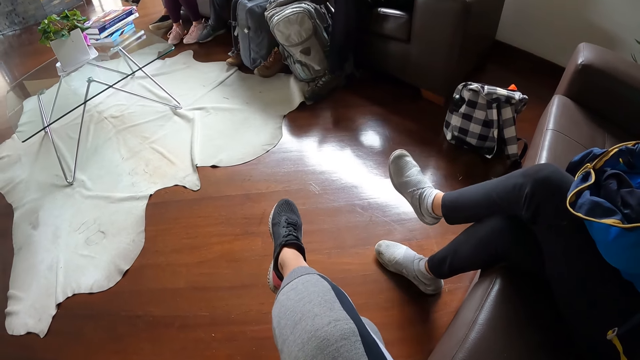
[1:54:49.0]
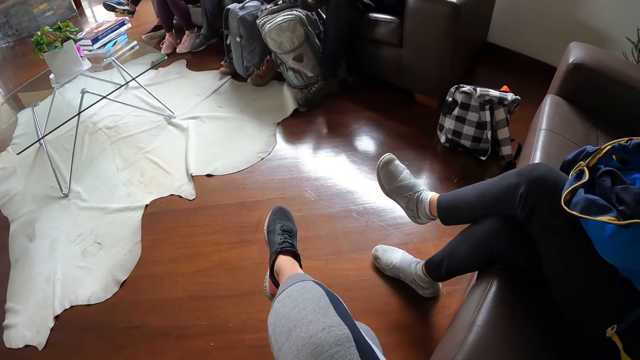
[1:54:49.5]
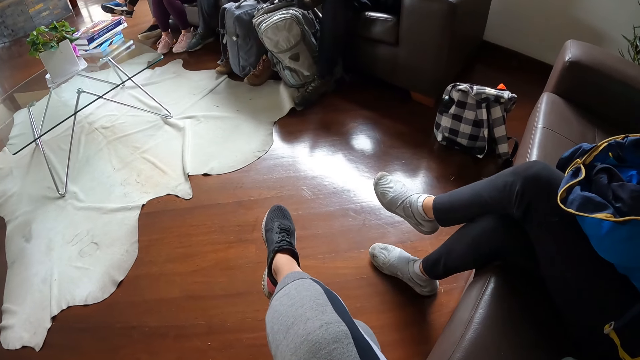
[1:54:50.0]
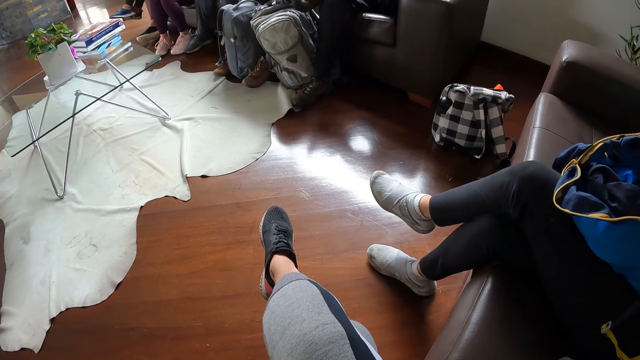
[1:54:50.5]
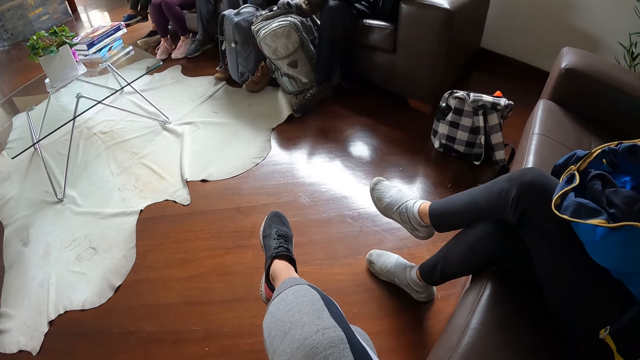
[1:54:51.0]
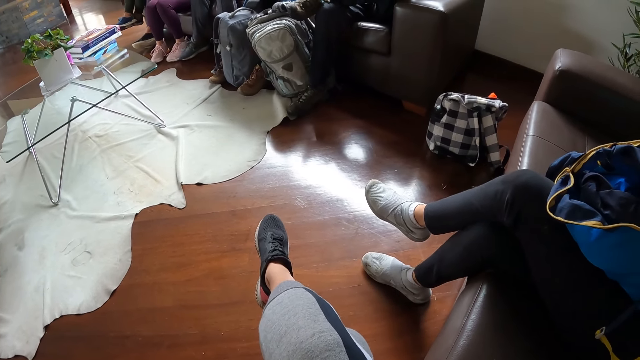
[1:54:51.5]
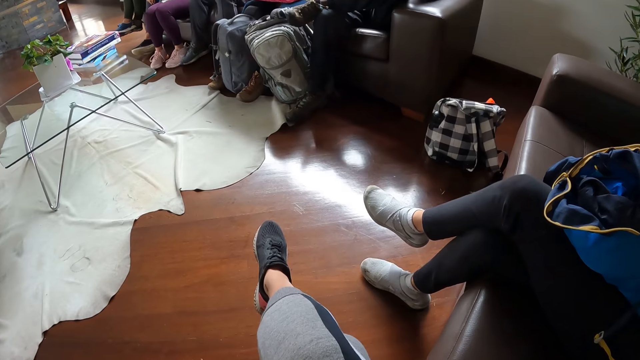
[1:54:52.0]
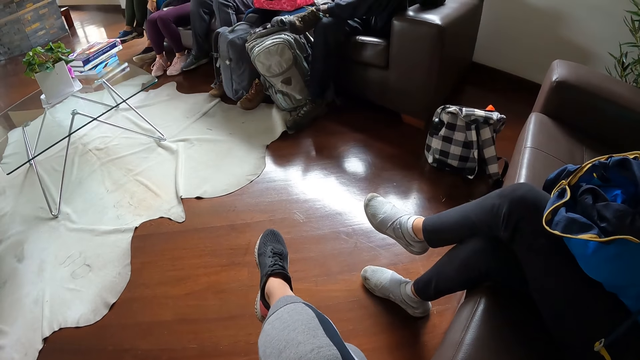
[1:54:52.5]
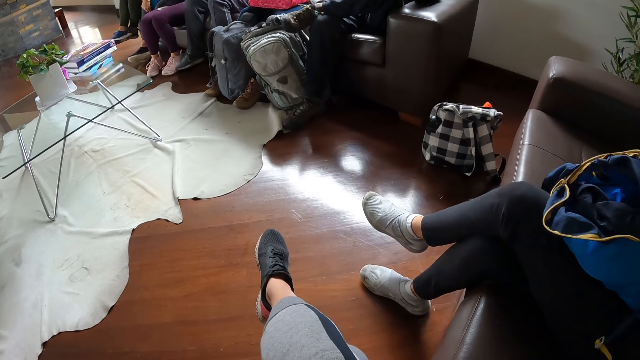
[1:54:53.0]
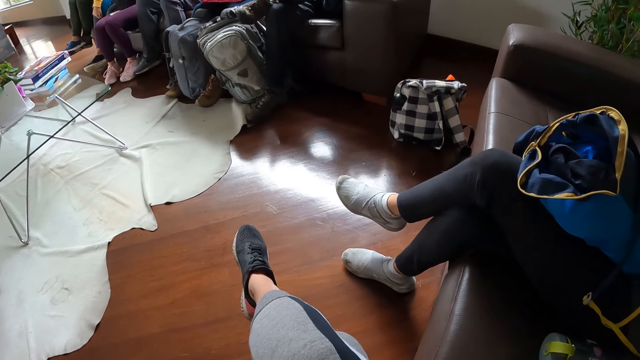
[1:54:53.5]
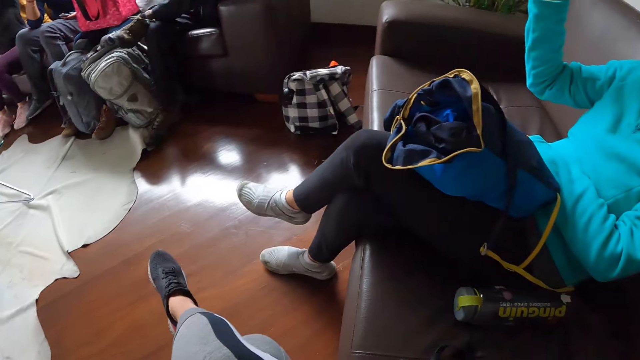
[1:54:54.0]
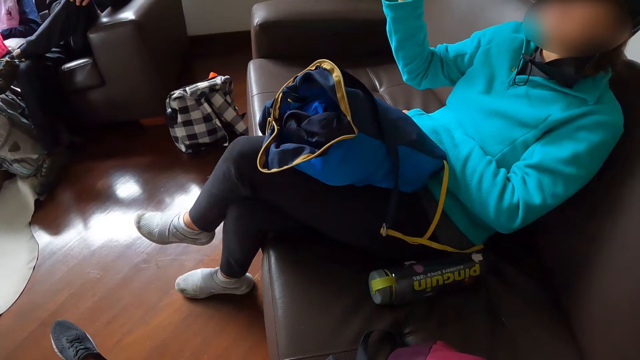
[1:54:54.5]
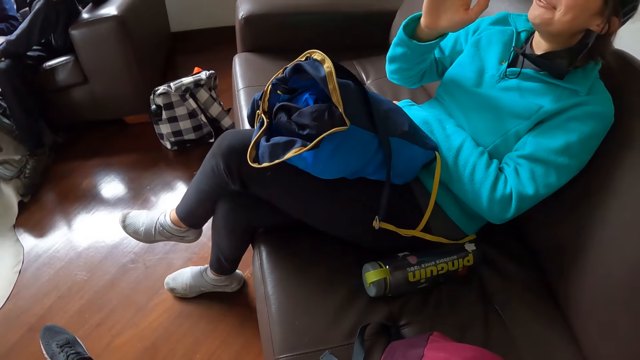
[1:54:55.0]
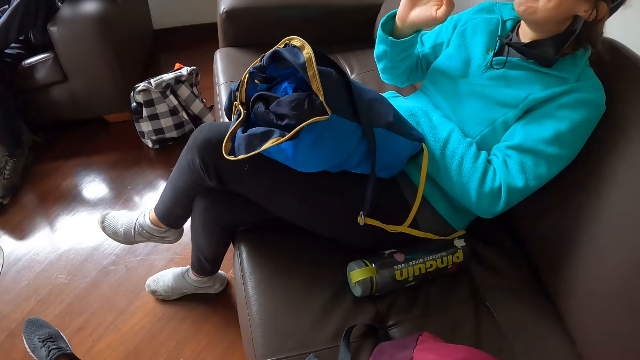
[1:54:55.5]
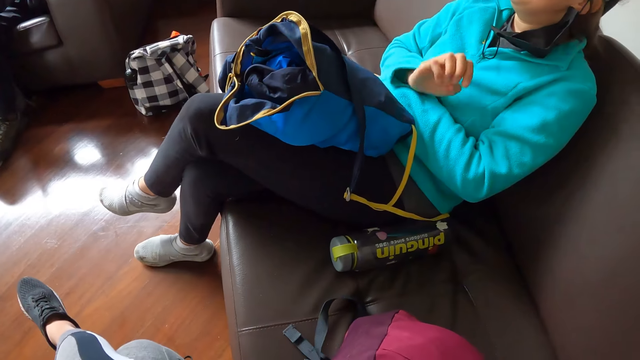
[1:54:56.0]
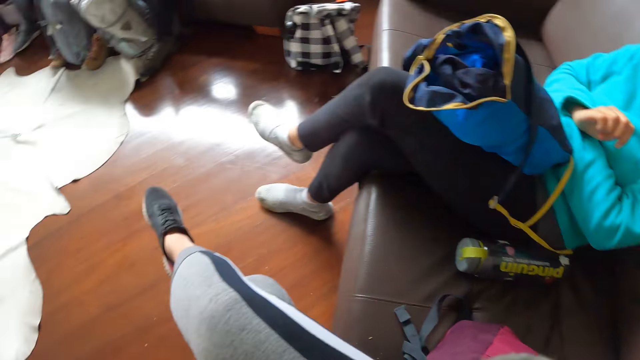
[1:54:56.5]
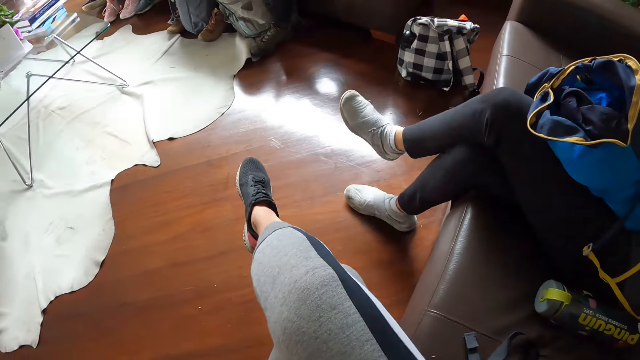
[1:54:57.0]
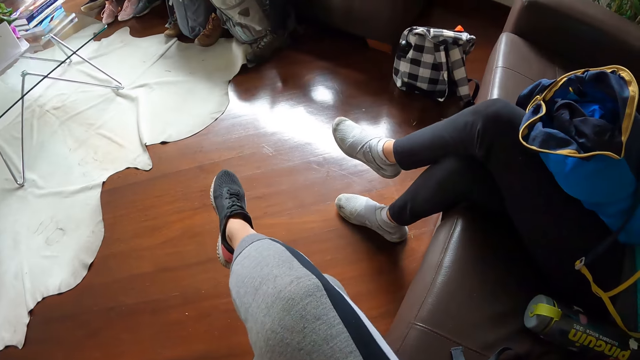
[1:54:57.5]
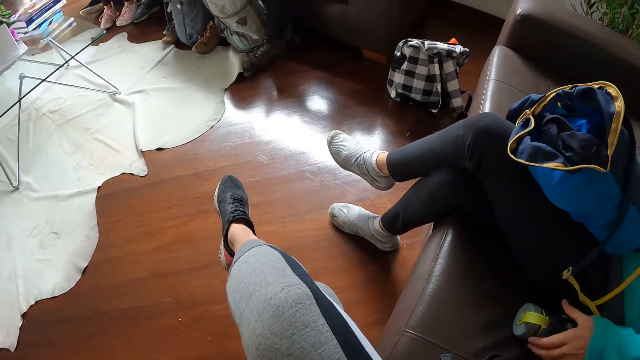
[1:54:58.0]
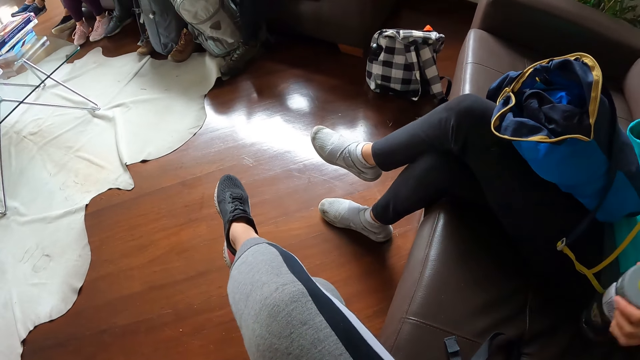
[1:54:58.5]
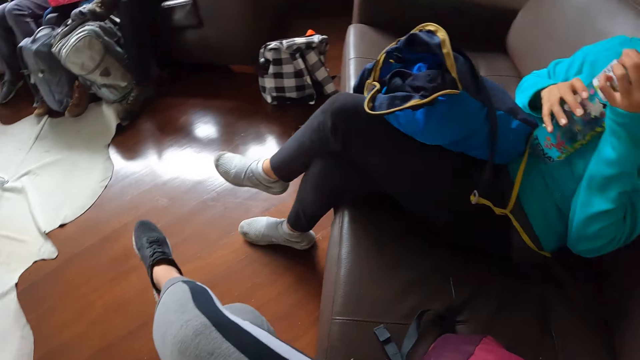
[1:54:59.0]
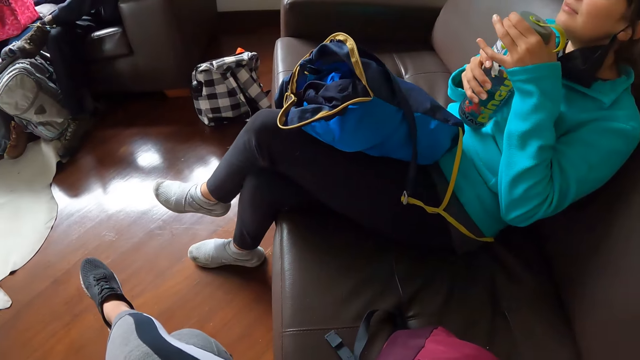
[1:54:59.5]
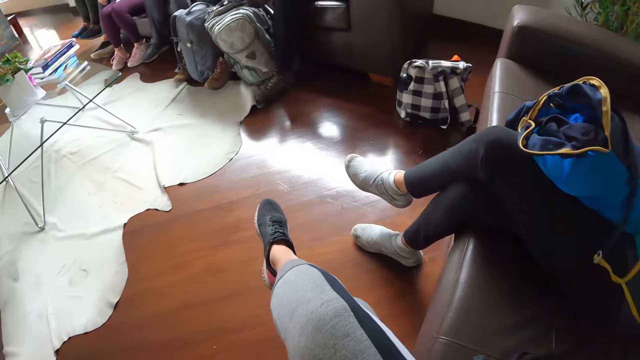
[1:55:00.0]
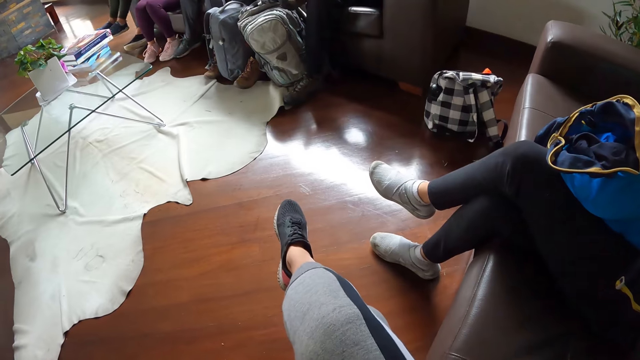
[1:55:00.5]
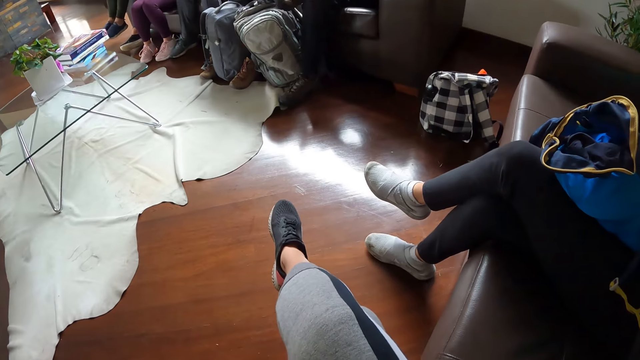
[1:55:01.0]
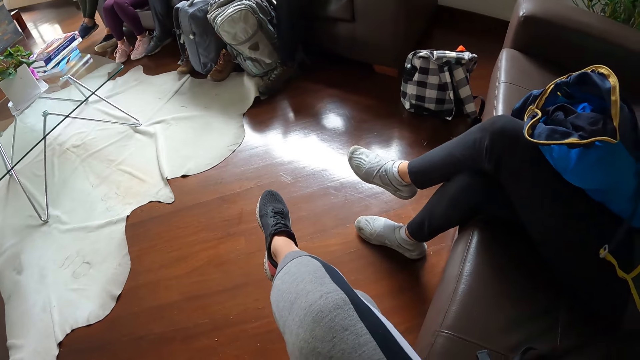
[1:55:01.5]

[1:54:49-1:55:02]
The woman picks up a water bottle on the sofa with her left hand. The woman holds the water bottle with both hands. The woman opens the bottle.

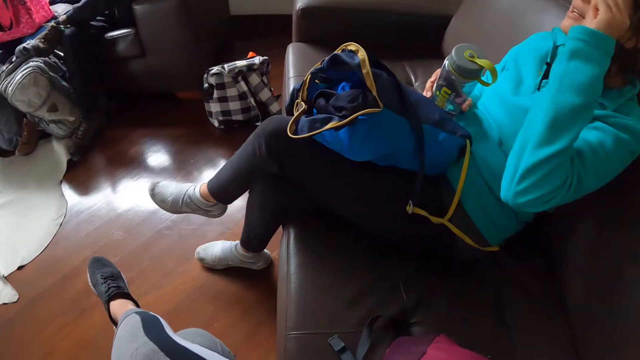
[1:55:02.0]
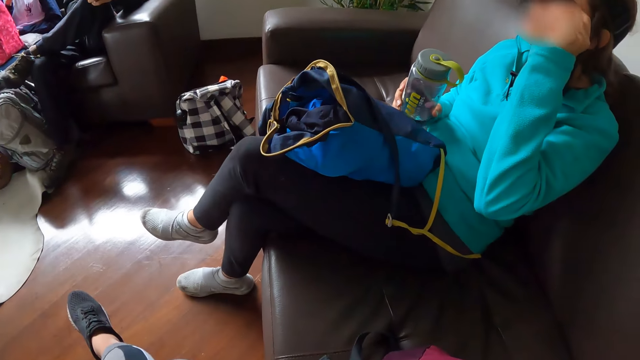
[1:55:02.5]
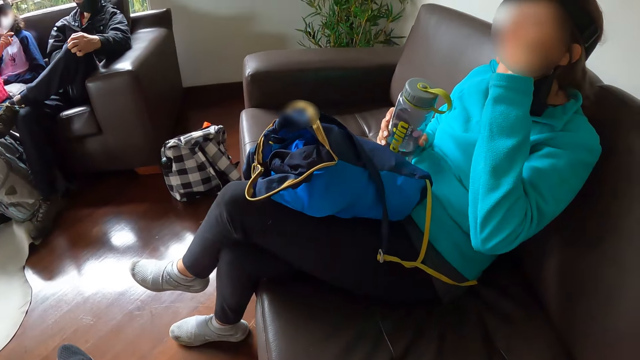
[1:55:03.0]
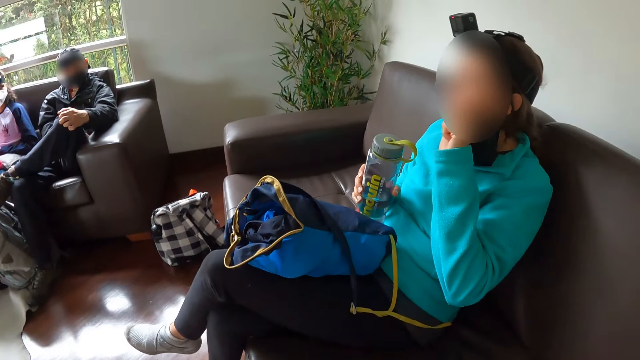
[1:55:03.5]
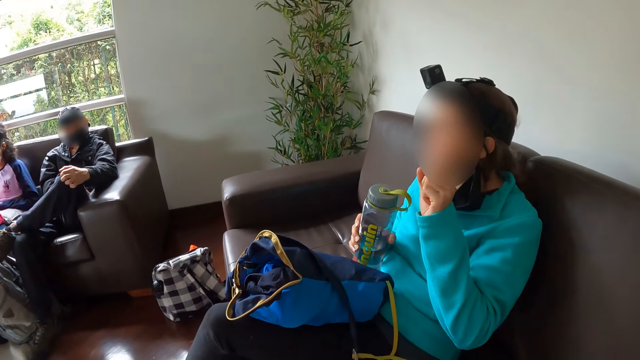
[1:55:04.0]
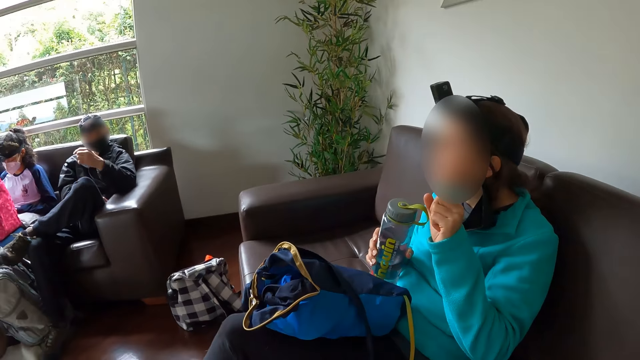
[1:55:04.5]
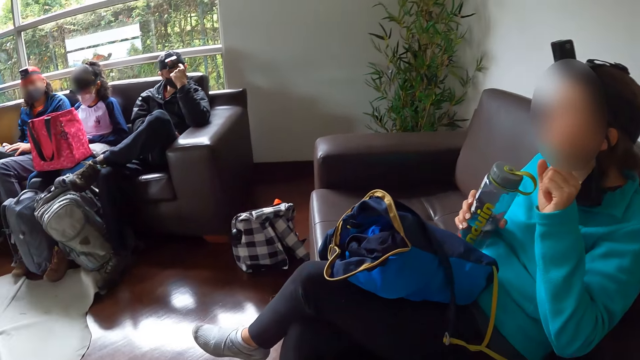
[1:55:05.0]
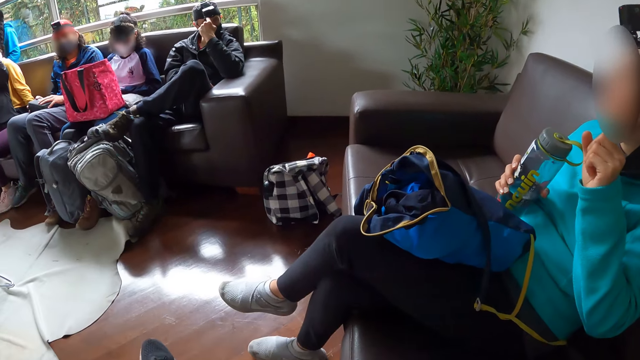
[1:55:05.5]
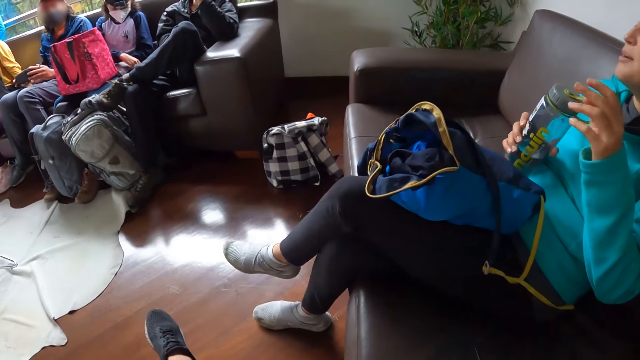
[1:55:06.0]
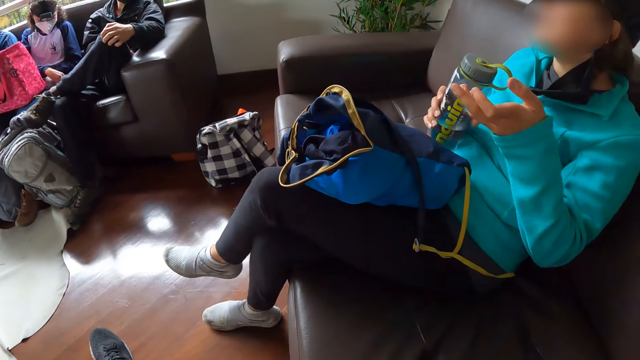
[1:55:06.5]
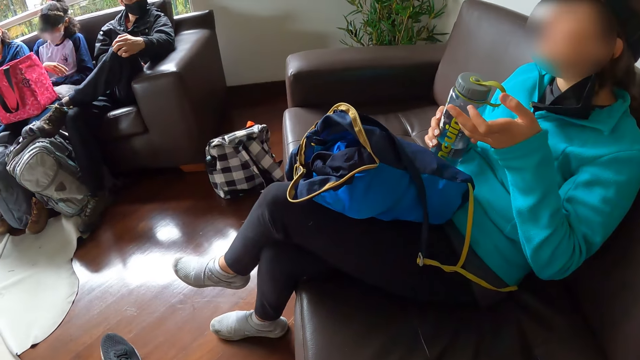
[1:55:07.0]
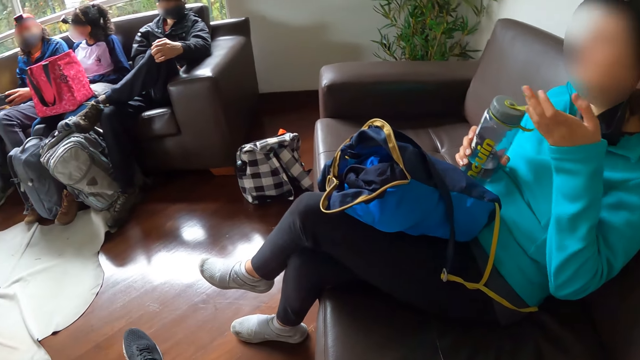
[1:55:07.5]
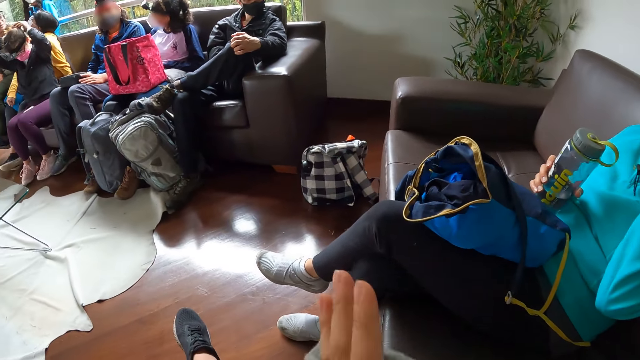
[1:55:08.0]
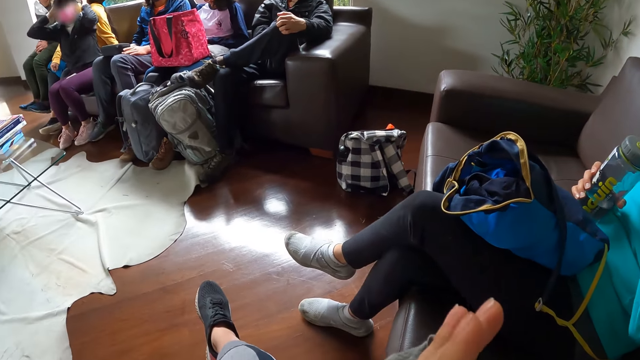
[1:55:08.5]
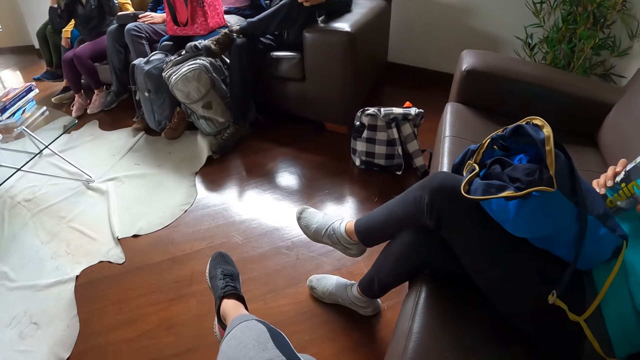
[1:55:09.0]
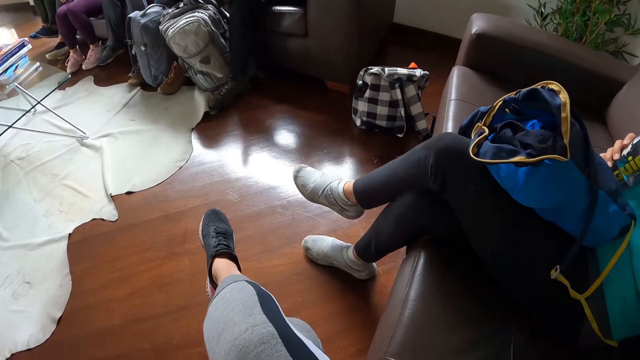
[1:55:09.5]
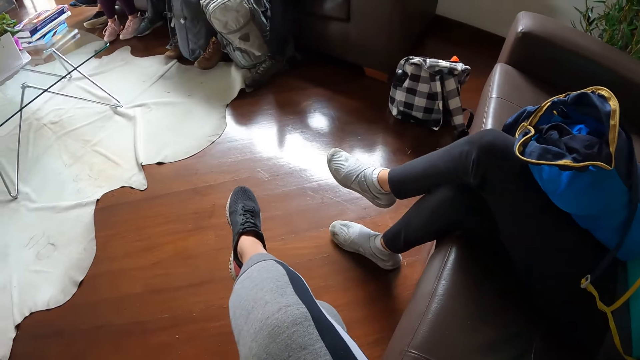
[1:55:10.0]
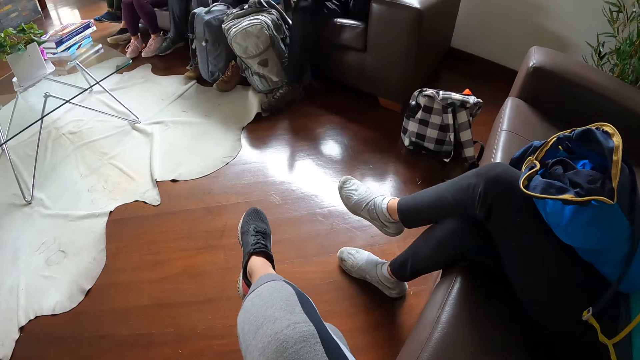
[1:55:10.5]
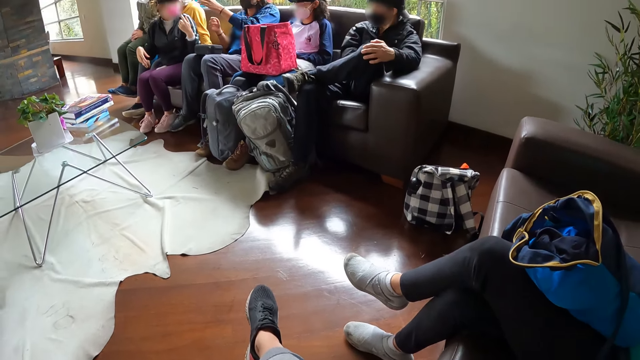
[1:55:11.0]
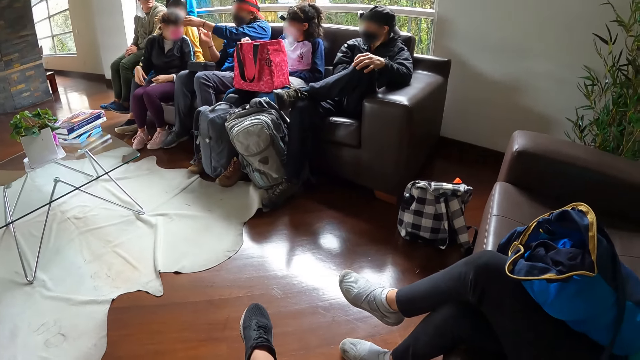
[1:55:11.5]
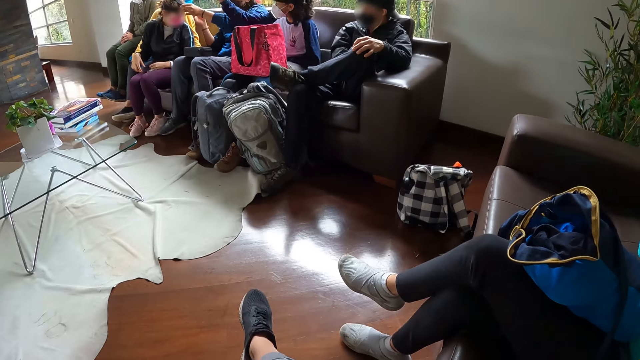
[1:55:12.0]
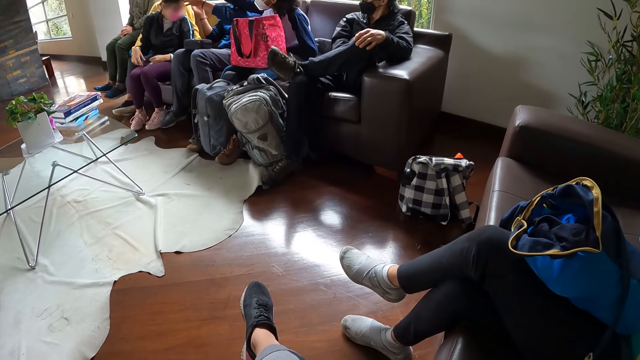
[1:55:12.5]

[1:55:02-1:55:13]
The woman gesticulates with her left hand. Another woman interacts with a man. The second woman gesticulates with her right hand. The man interacts with the first woman. The second woman interacts with a third woman and a fourth woman. The third woman holds a pouch on her lap with both hands. The camera wearer gesticulates with her left hand. The fourth woman adjusts the strap of the camera on her head with both hands. A fifth woman interacts with a sixth woman. The fourth woman interacts with the third woman. The third woman interacts with the fourth woman. The third woman removes the camera on the fourth woman's head with both hands. The second woman adjusts the camera on the head of the fourth woman with her right hand.
